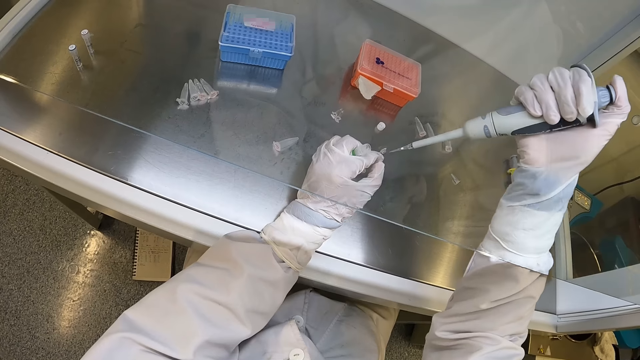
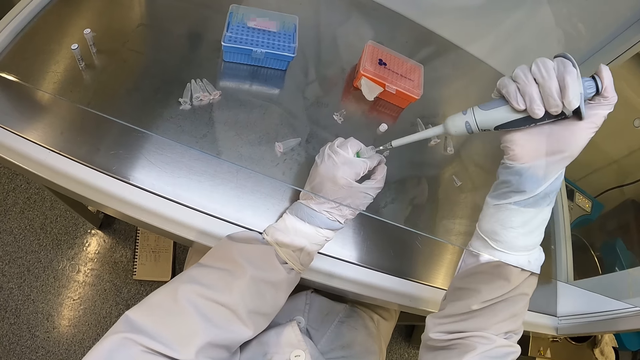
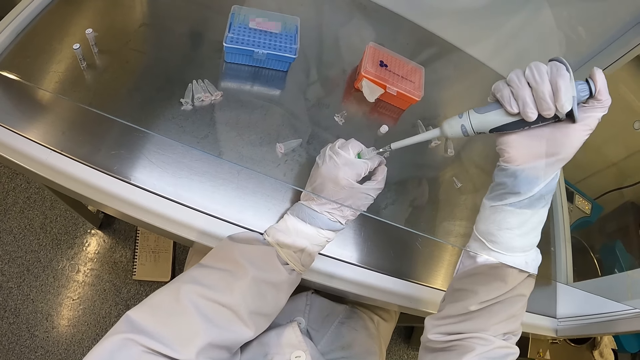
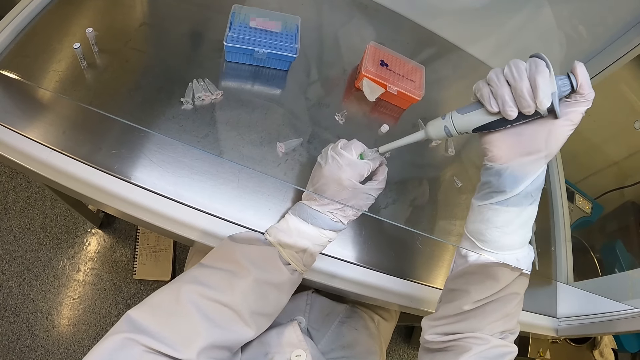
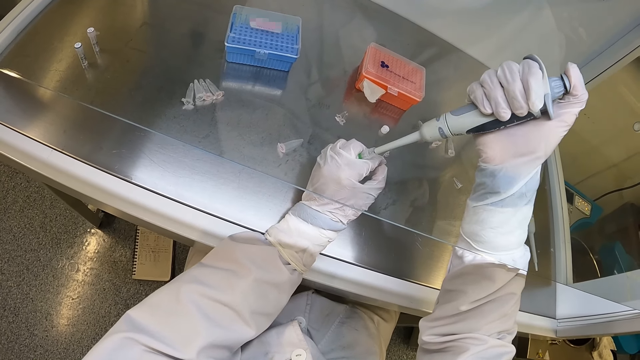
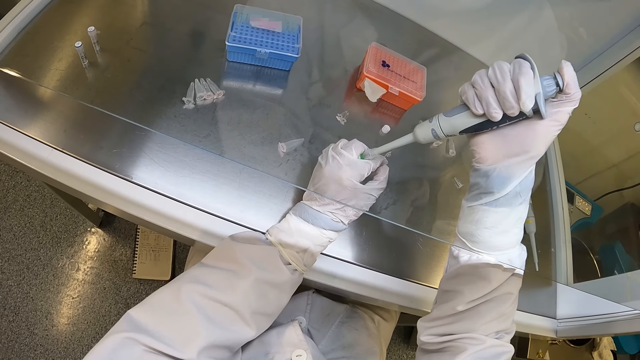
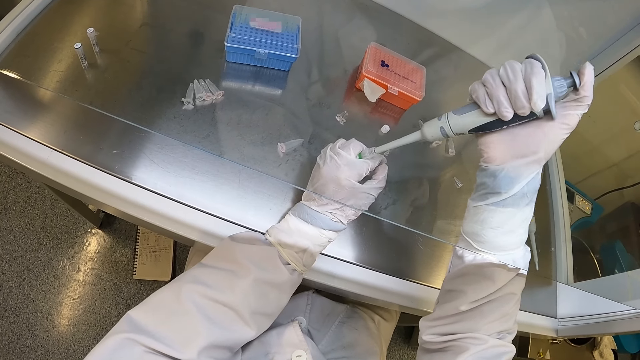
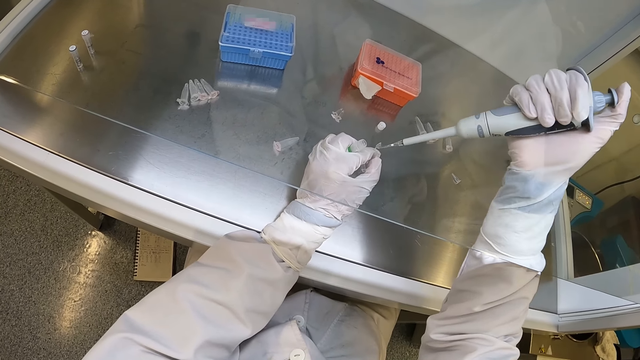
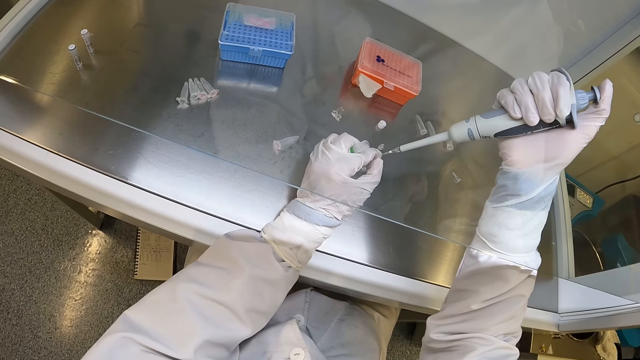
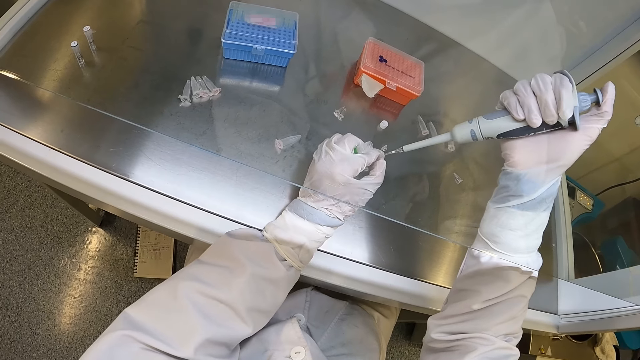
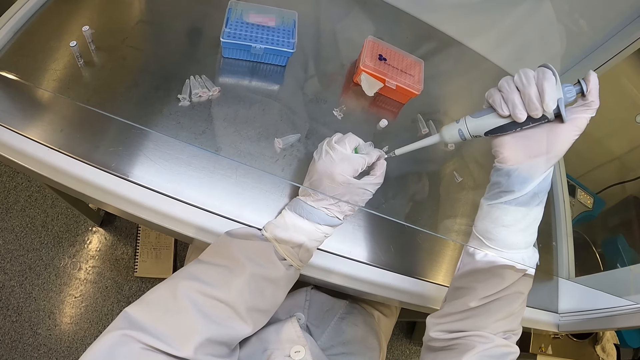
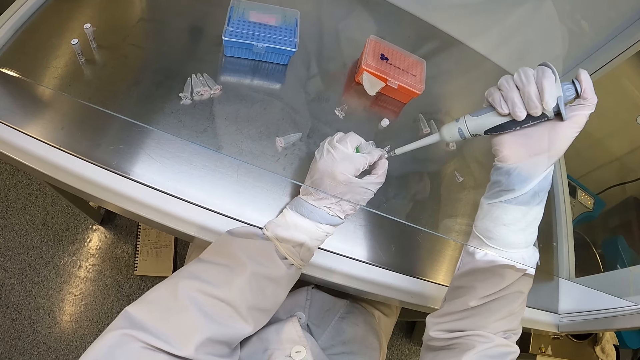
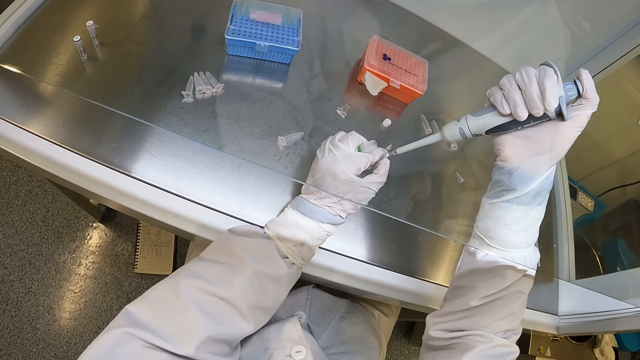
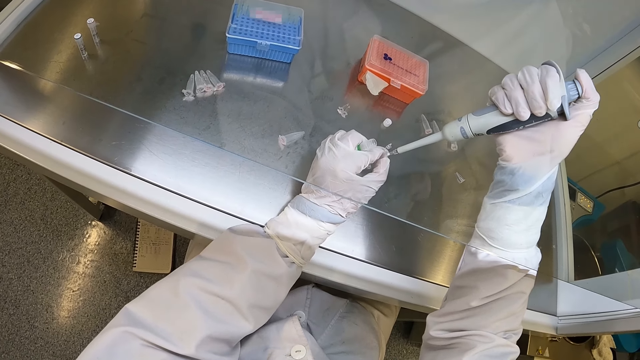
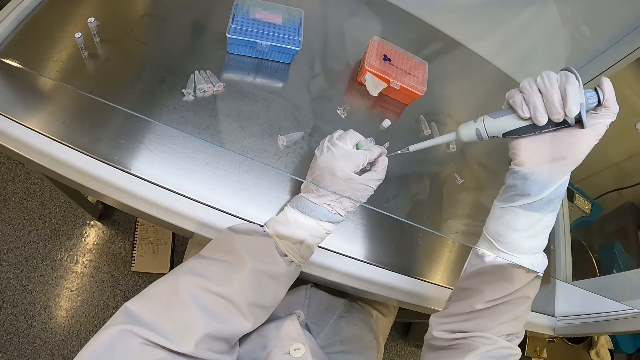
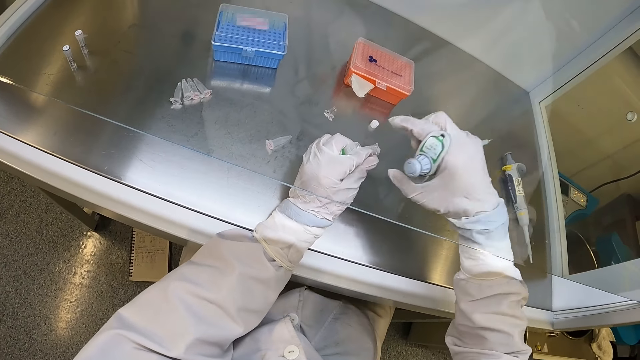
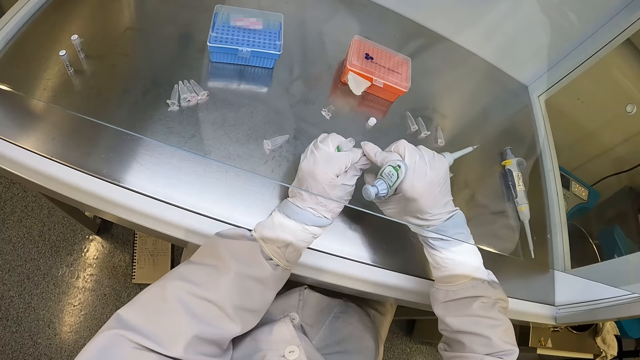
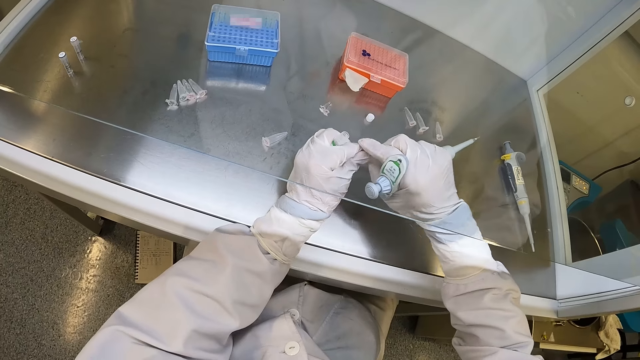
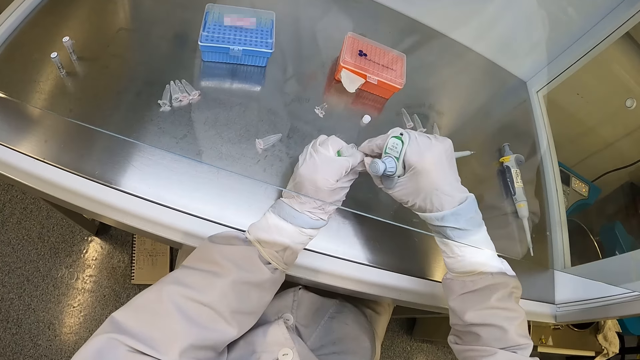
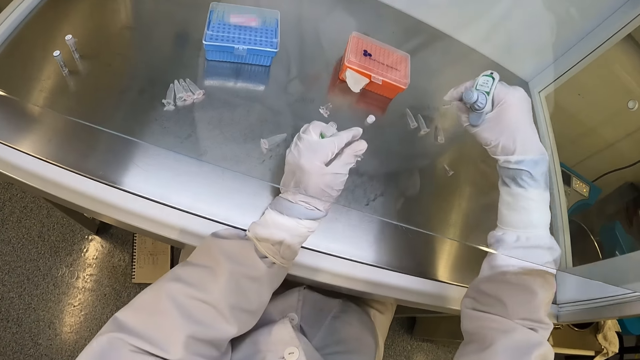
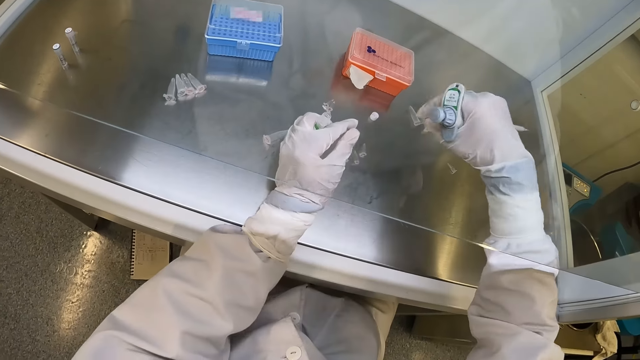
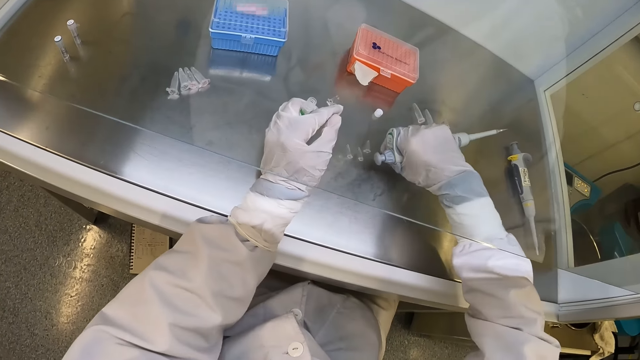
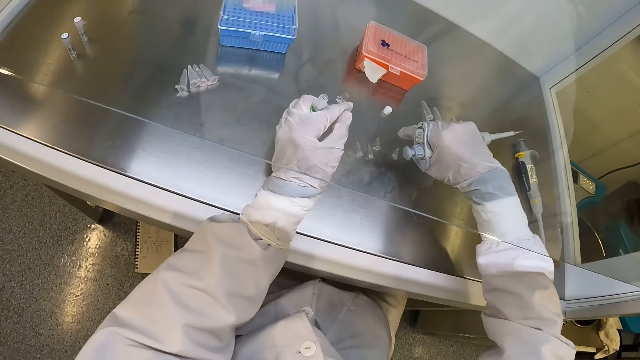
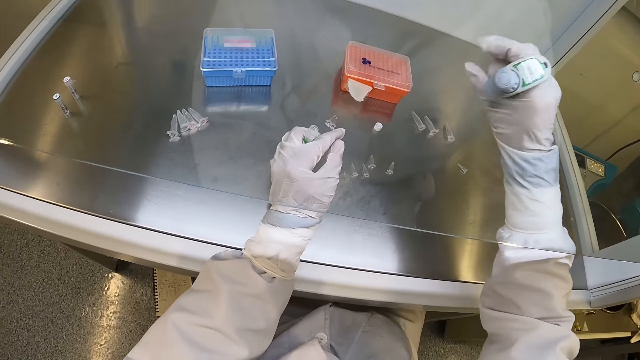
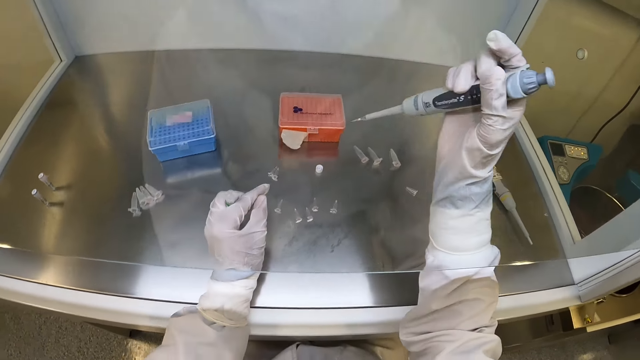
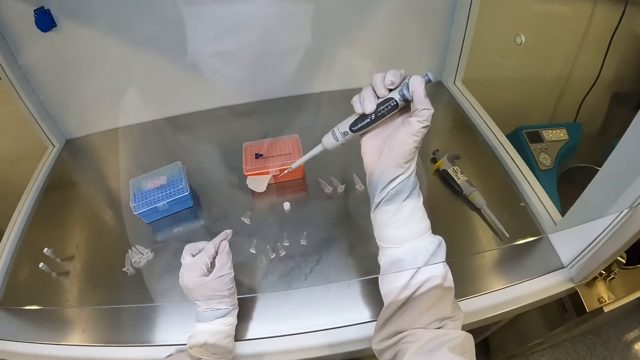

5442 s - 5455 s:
The camera wearer holds the microtube and holds the tube. He inserts the pipette in his right hand into the small glass bottle in his left hand. He takes the liquid sample from the small glass bottle in his left hand with the pipette in his right hand. He removes the pipette in his right hand from the small glass bottle in his left hand. He holds the tube and holds the microtube. He presses the liquid out of the pipette with his right hand into the plastic container or microtube in his left hand. He holds the micropipette and holds the tube. He closes the plastic container in his left hand with his right hand. He passes the plastic container from his left hand to his right hand. He shakes the plastic container with his right hand, holds the tube and holds the micropipette. He holds the micropipette and holds the tube. He drops the plastic container on the table with his right hand. He holds the tube again and adjusts the micropipette.

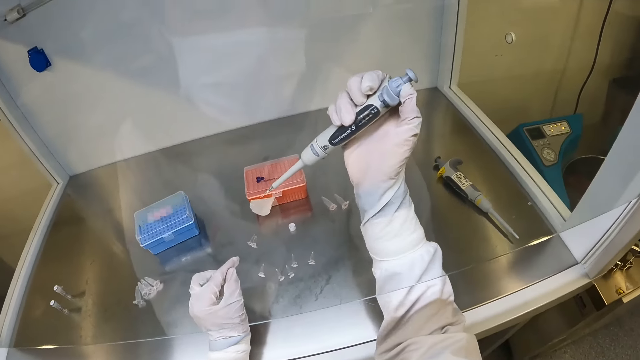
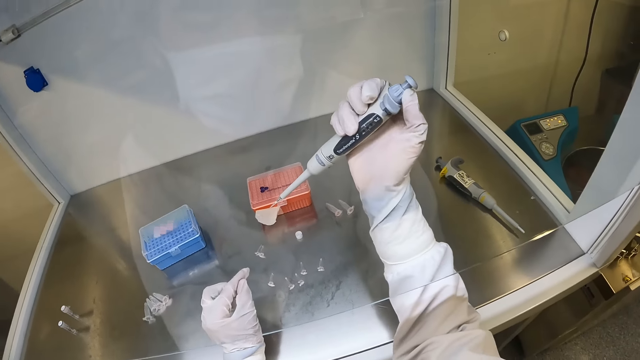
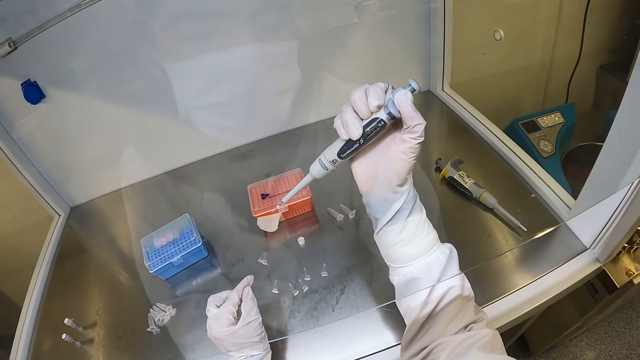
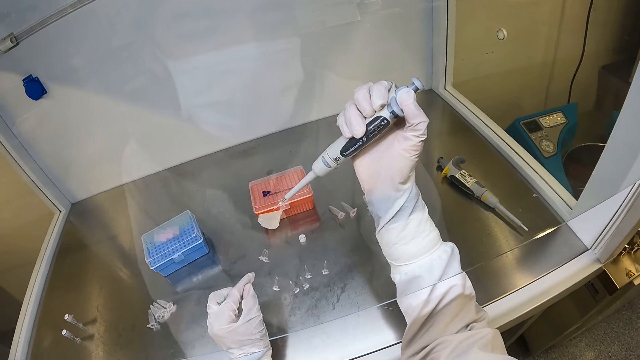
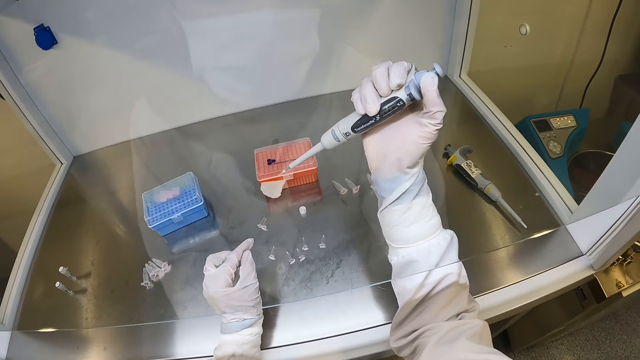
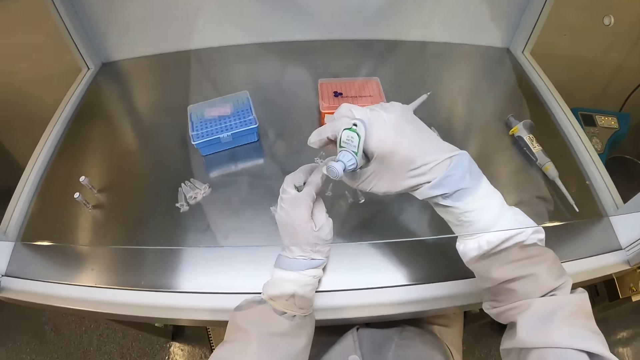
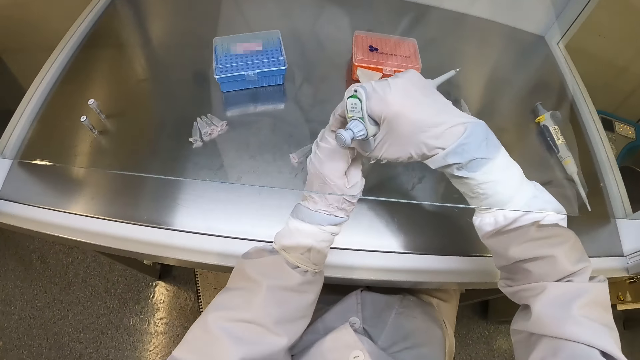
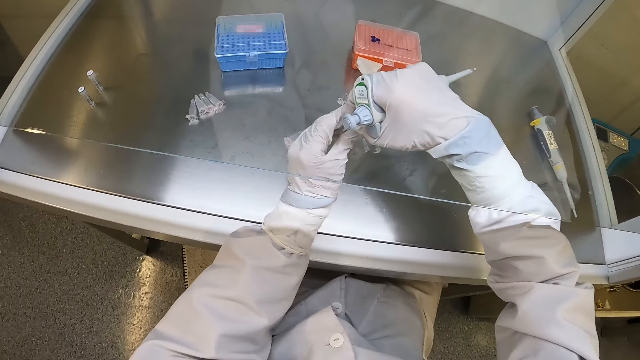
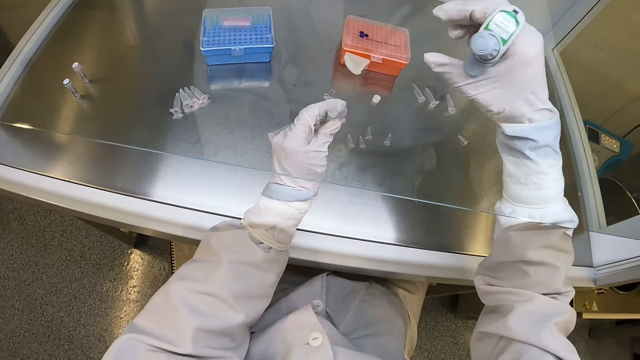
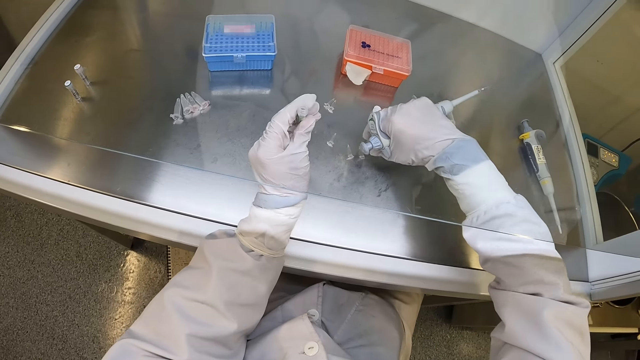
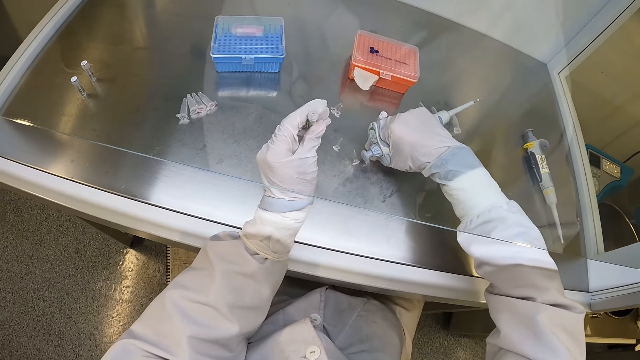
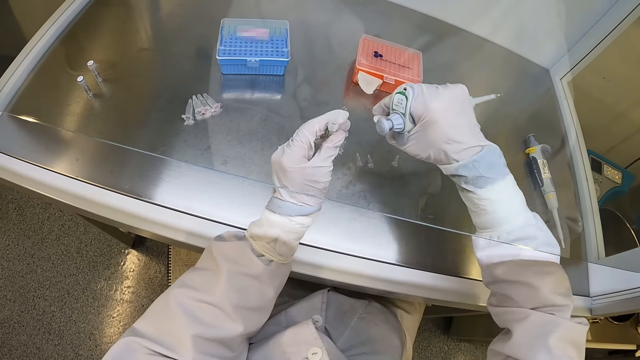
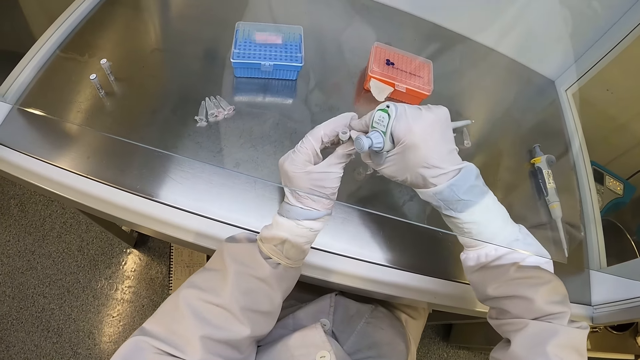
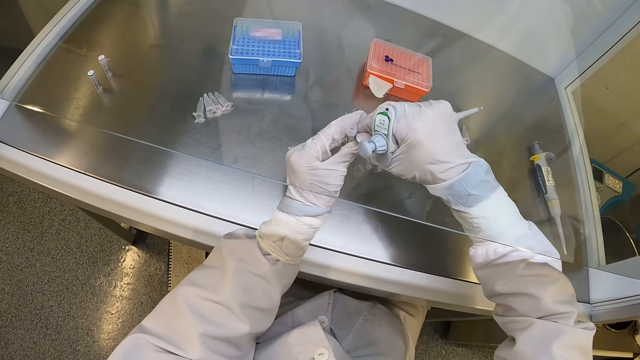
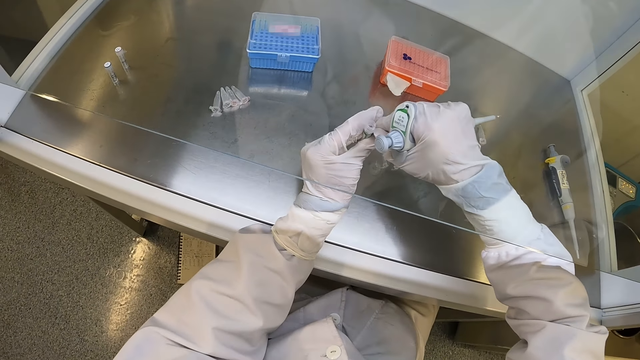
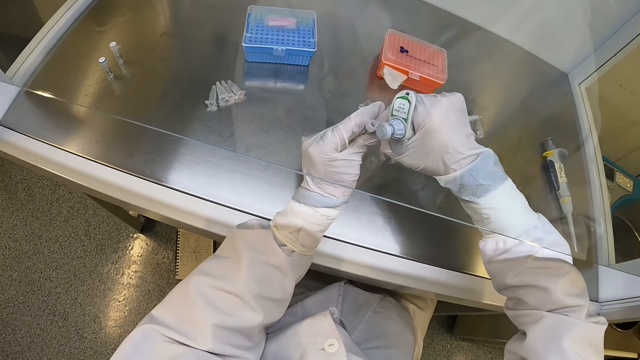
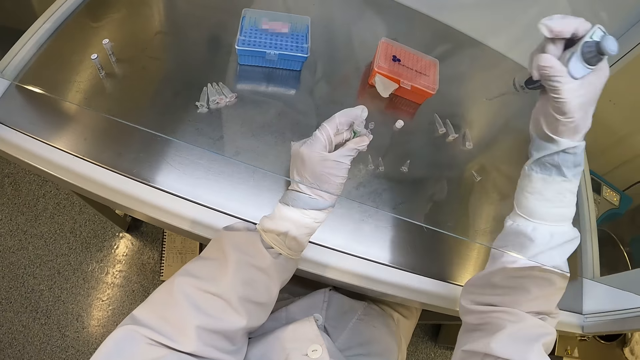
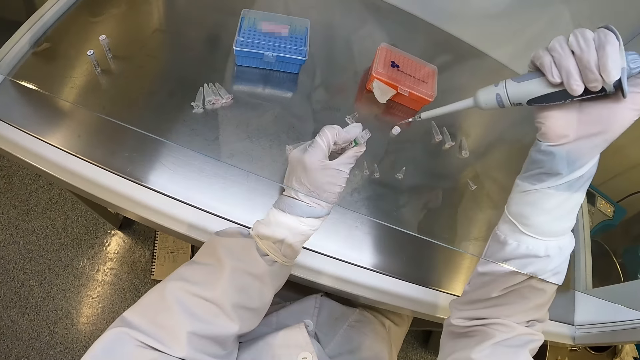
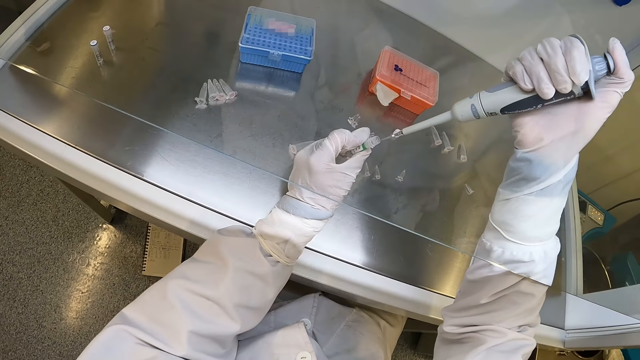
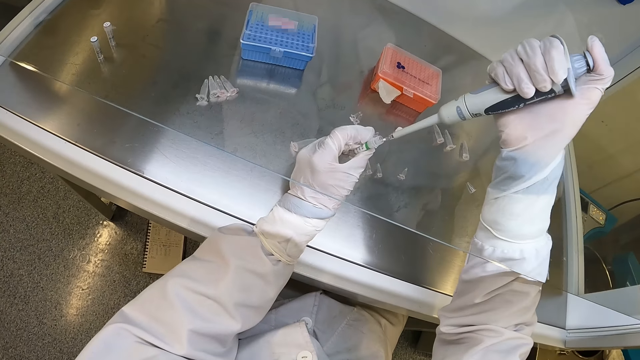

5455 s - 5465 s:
The camera wearer adjusts the plunger of the pipette with his right hand. He holds the micropipette and holds the tube. He removes the small glass bottle in his left hand with his right hand. He passes the small glass bottle in his right hand to his left hand. He holds the tube and holds the micropipette. He picks up a plastic container from the table with his right hand. He holds the plastic container with both hands. He holds the micropipette and holds the tube. He opens the plastic container in his left hand with his right hand. He draws liquid from the tube with the micropipette and holds the tube. He inserts the pipette in his right hand into the small glass bottle in his left hand.
